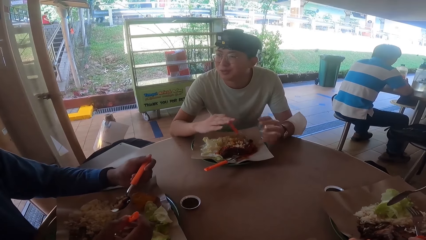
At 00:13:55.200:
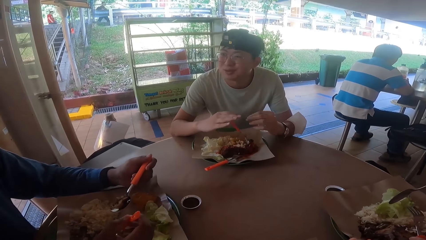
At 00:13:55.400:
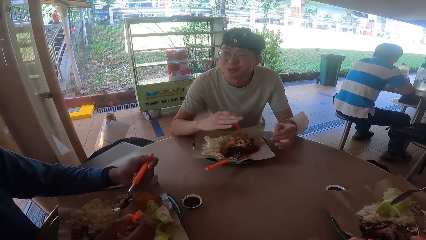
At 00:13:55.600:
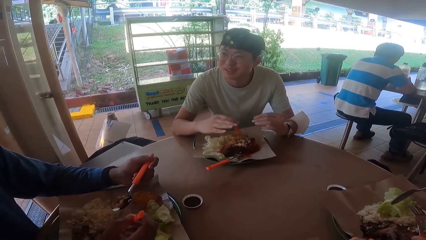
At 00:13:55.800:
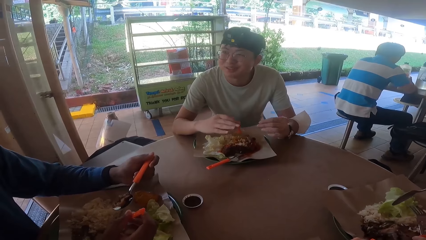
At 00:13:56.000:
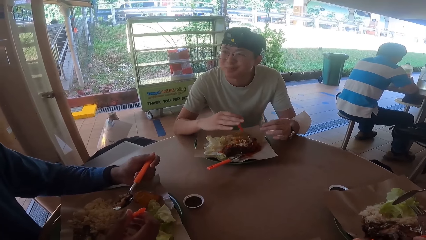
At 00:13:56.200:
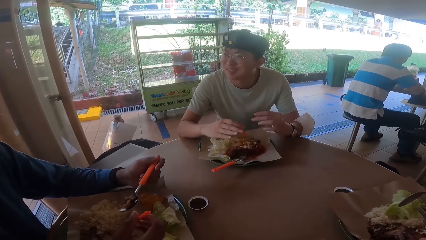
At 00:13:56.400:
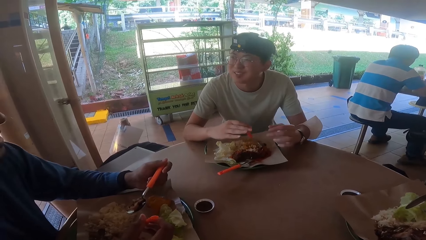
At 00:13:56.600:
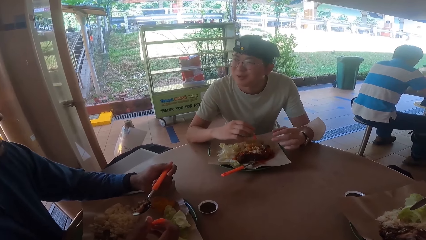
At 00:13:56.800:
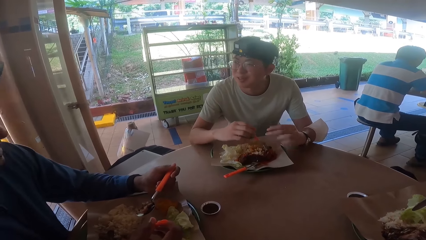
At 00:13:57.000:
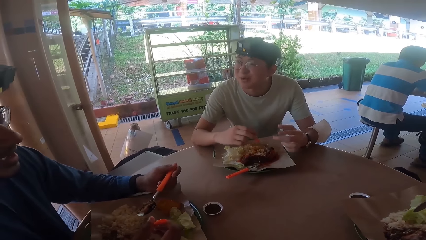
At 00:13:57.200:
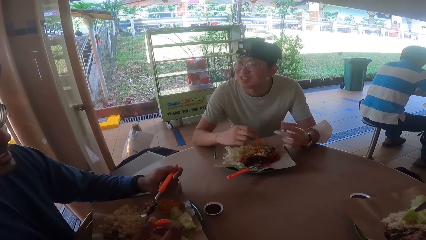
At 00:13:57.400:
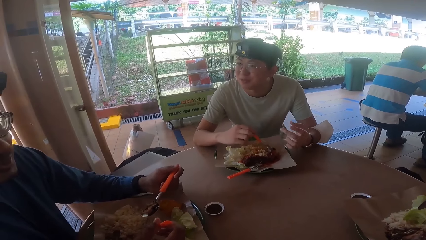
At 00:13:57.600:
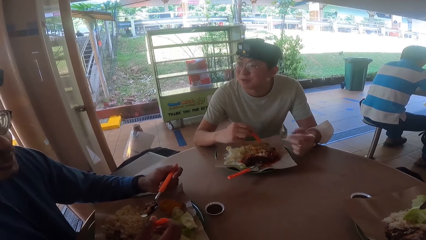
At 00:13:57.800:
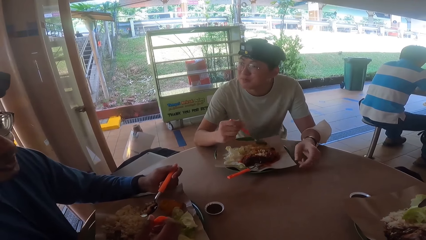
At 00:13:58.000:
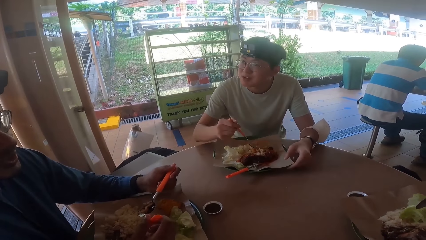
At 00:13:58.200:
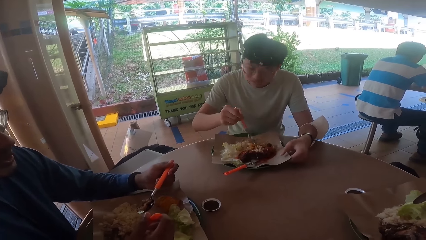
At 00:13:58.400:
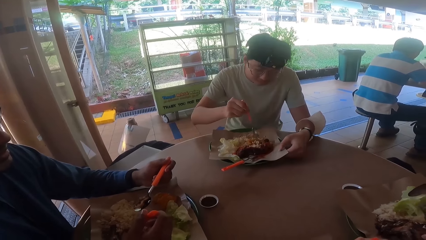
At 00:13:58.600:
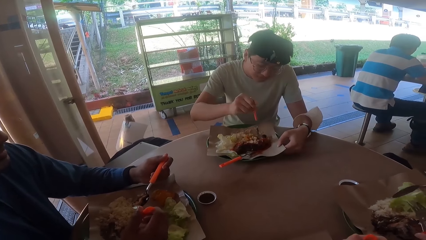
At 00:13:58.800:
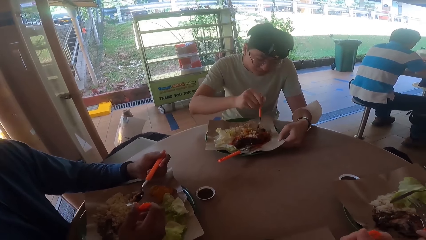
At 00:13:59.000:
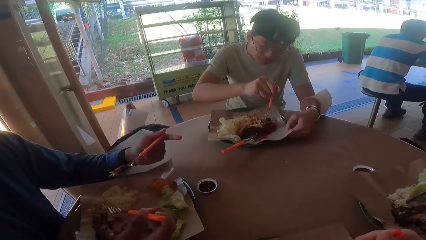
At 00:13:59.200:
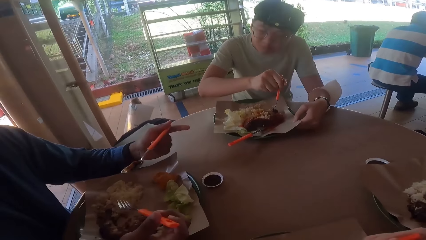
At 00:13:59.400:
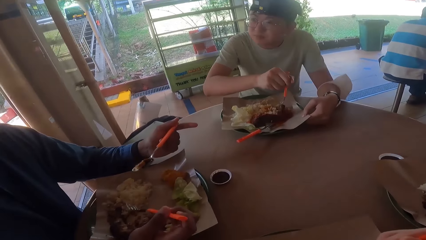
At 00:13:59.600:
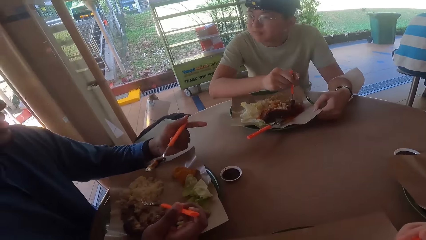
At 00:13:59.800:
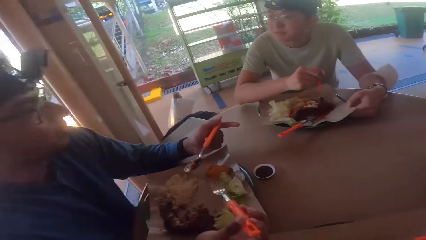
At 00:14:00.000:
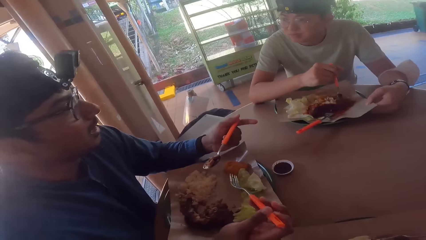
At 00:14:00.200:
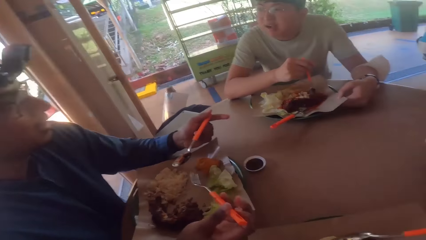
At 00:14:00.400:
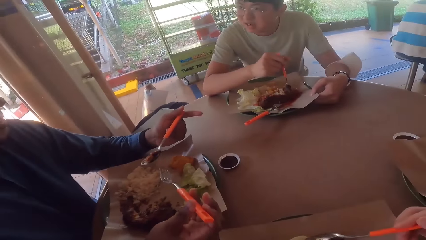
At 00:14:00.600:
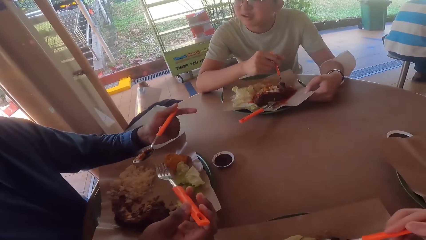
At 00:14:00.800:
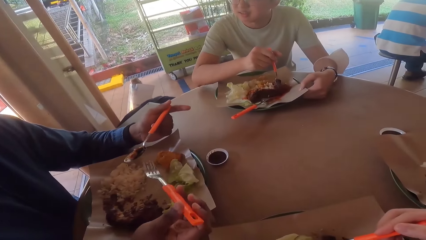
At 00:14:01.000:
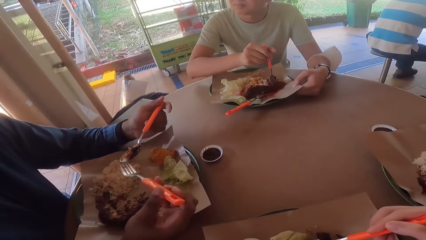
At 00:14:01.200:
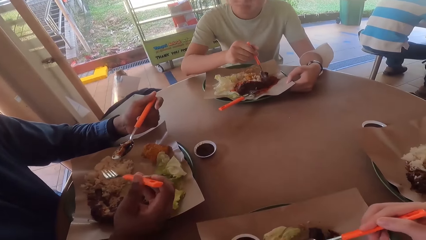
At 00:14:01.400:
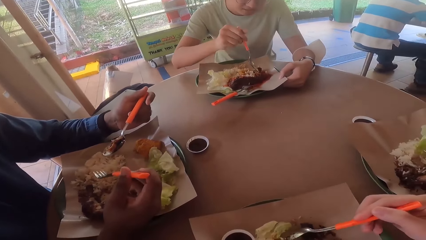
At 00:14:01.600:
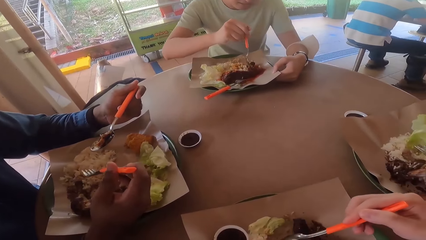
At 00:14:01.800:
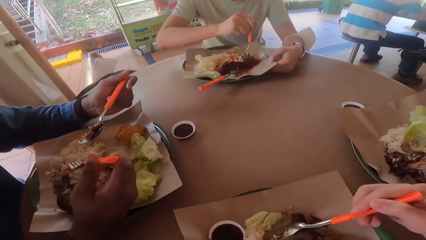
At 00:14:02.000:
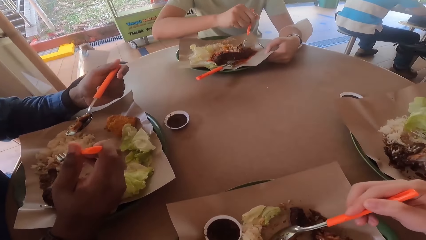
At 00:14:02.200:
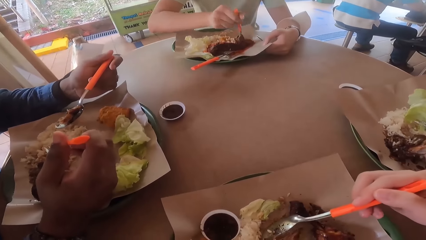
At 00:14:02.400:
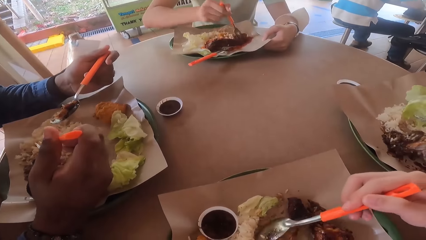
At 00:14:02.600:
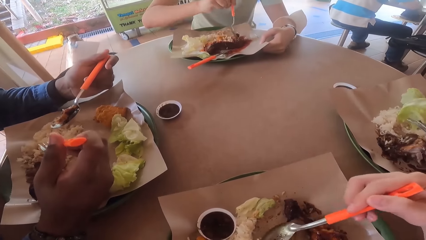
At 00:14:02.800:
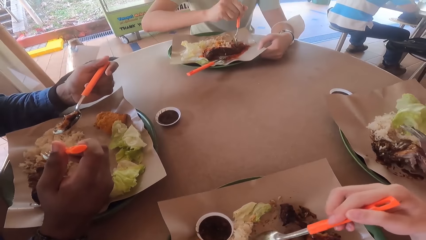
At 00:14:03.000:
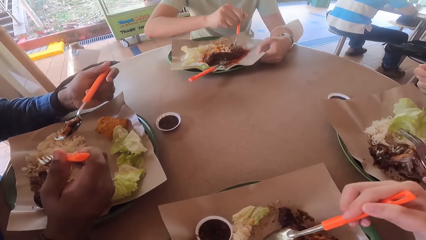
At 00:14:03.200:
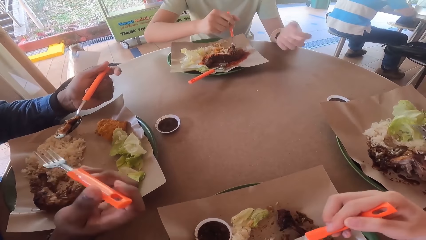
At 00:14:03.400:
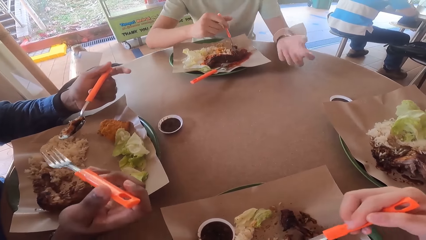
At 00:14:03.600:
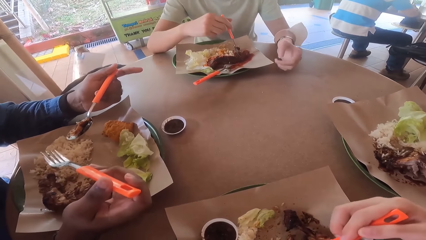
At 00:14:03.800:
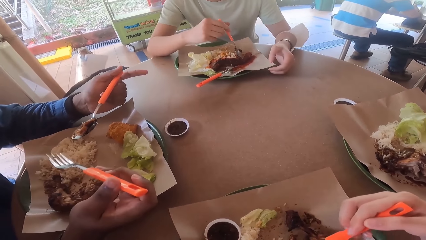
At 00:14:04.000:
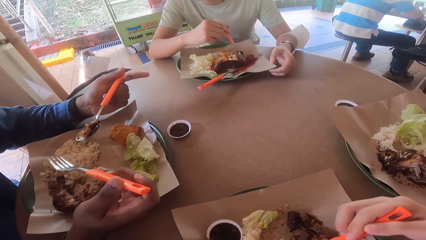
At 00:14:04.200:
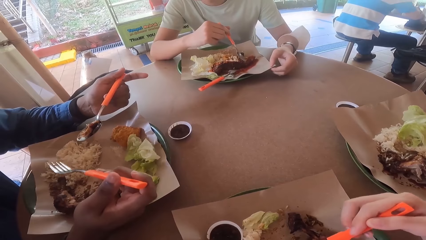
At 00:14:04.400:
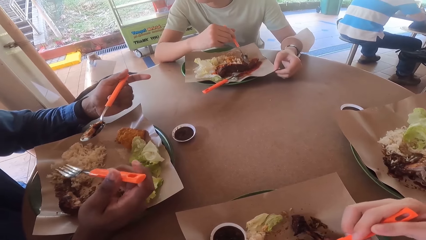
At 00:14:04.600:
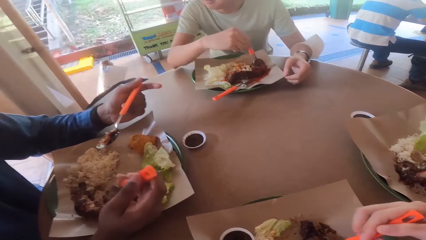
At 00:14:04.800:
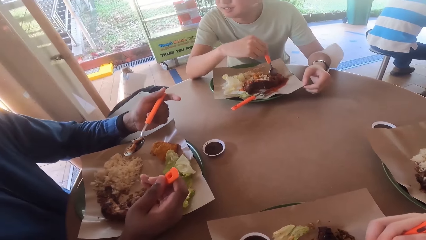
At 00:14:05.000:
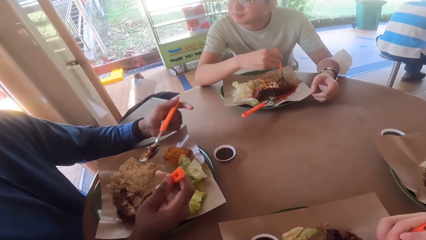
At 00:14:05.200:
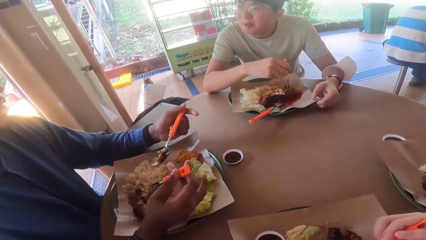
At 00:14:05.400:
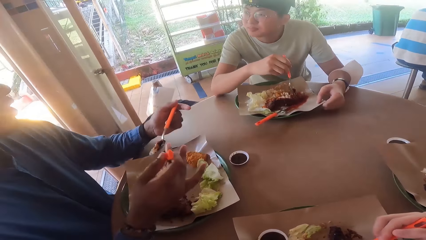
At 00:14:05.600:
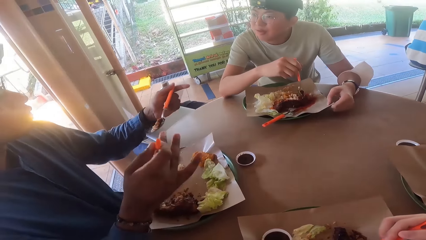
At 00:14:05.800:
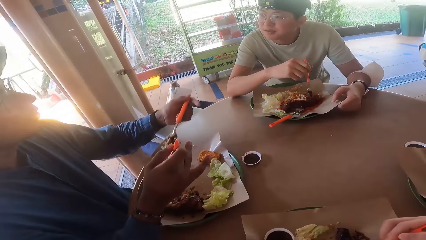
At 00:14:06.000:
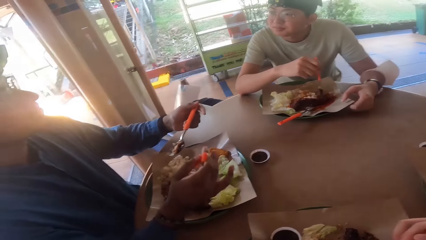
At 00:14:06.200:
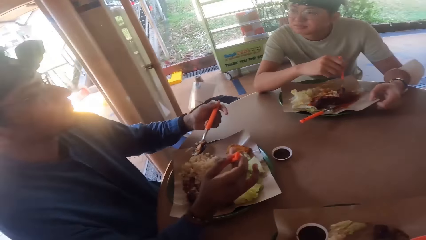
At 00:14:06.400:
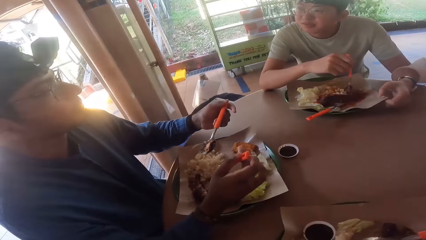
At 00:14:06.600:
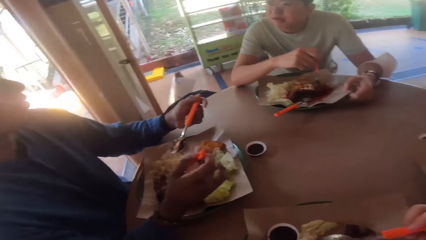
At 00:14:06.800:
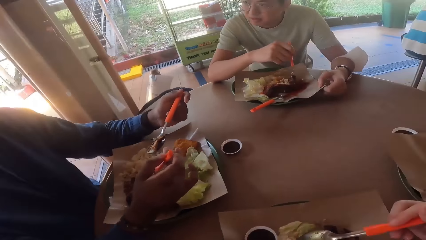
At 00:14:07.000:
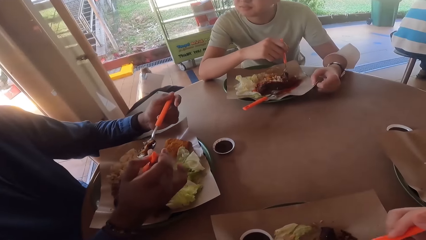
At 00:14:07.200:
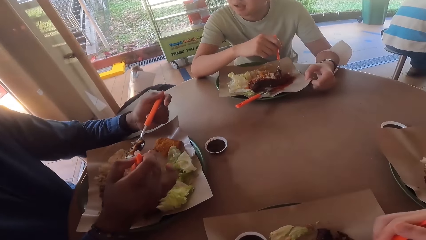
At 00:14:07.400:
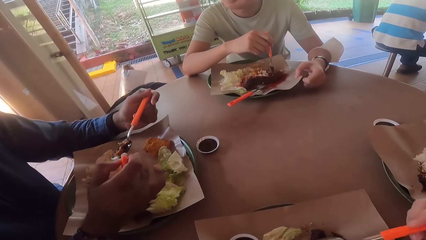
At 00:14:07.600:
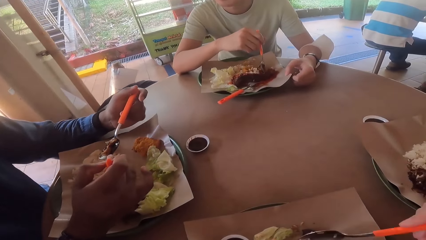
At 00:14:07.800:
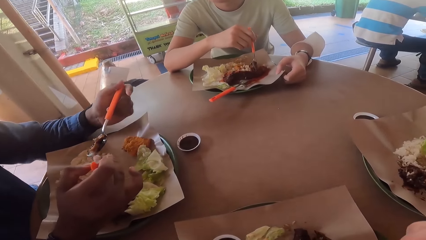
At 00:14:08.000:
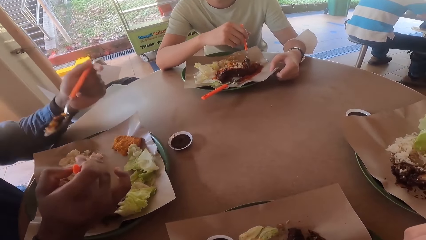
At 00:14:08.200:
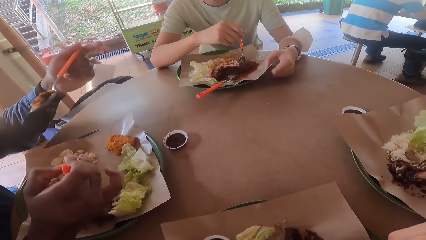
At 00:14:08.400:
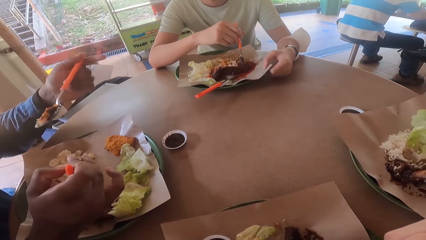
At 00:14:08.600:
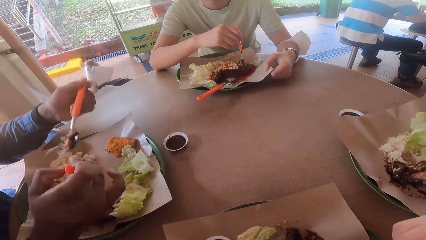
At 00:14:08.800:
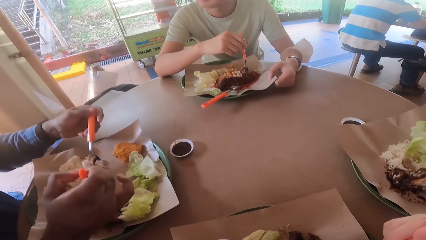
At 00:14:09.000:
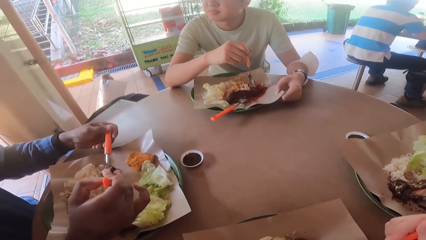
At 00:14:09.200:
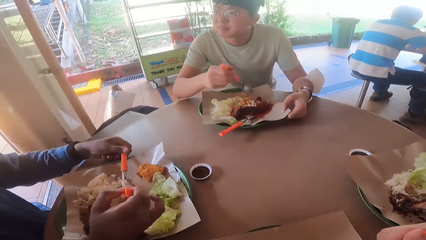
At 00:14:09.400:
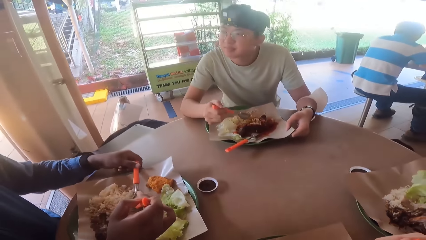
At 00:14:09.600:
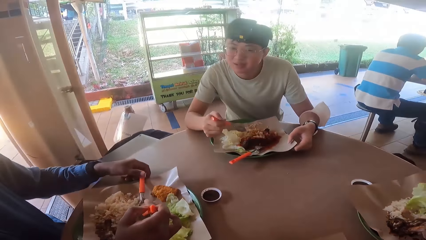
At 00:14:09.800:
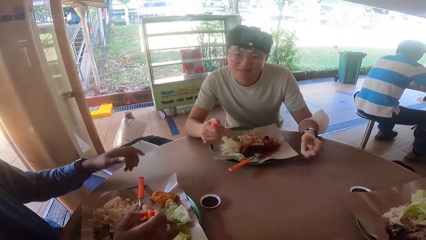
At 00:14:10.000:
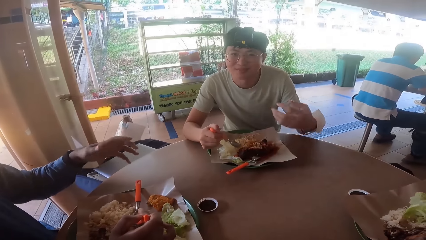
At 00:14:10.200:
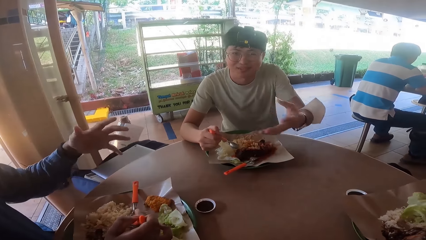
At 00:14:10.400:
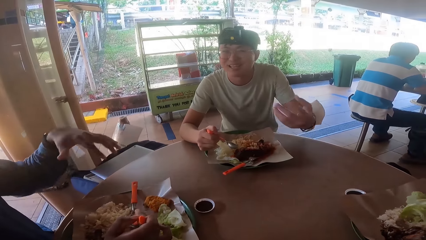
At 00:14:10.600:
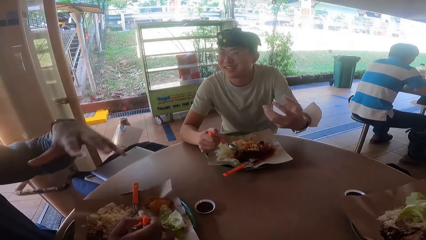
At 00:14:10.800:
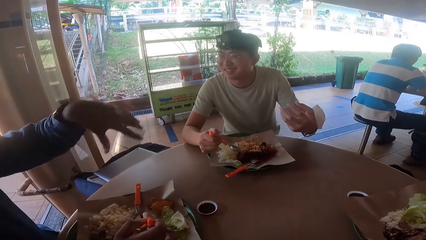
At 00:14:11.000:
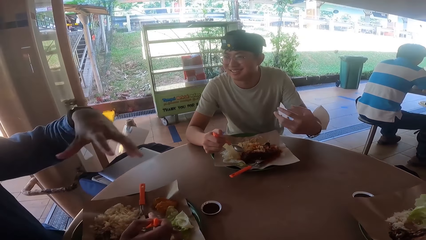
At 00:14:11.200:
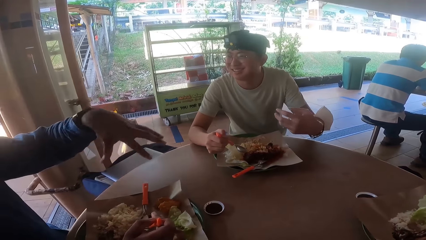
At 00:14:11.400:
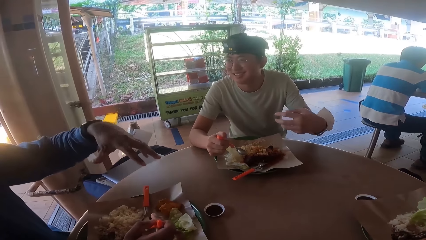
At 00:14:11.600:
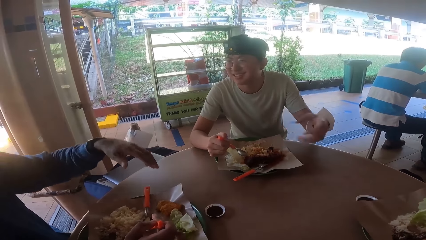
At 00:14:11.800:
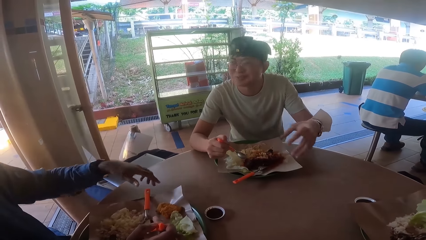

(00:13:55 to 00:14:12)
A man holds a spoon and a fork on a table. The camera wearer holds a spoon. Another man converses with the first man and cuts fried chicken with a spoon. The other man holds the spoon. The first man holds the spoon and fork. The other man converses with the first man. The other man converses with the first man. The first man puts the spoon down and holds the fork. The other man holds the spoon. The other man holds the spoon. The first man holds the fork. The other man converses with the first man.
